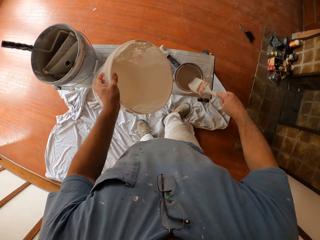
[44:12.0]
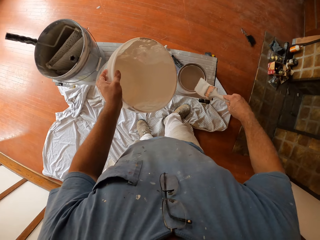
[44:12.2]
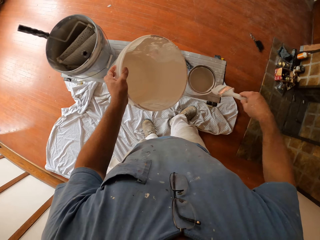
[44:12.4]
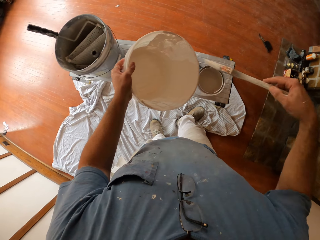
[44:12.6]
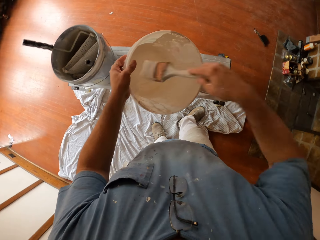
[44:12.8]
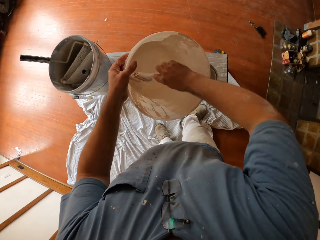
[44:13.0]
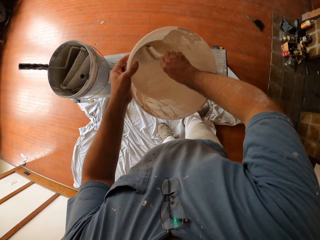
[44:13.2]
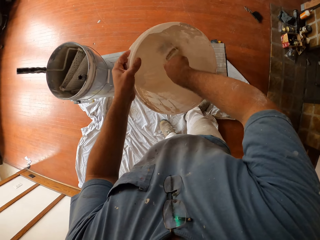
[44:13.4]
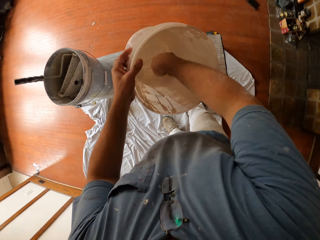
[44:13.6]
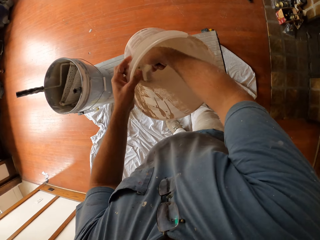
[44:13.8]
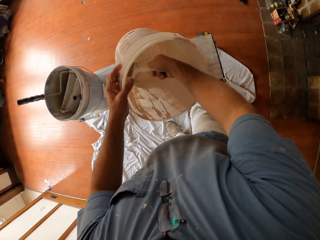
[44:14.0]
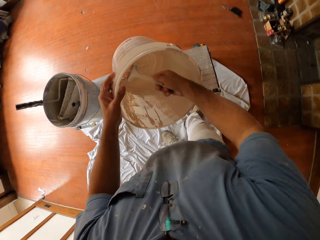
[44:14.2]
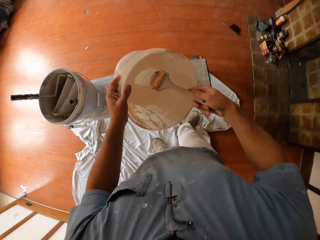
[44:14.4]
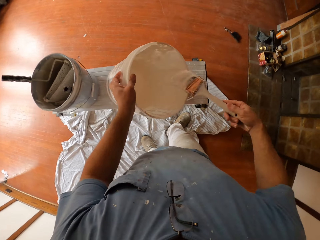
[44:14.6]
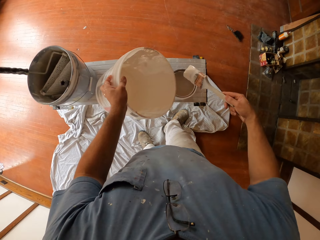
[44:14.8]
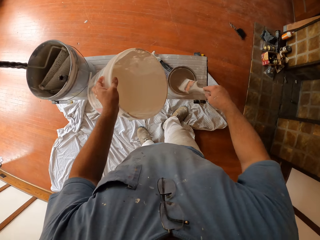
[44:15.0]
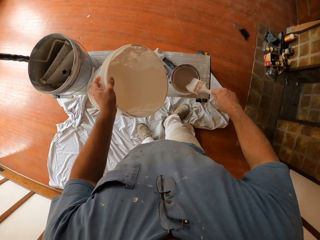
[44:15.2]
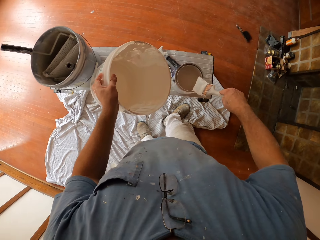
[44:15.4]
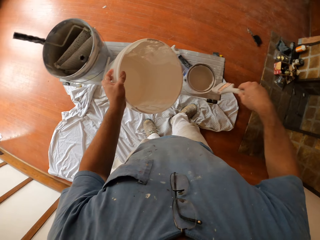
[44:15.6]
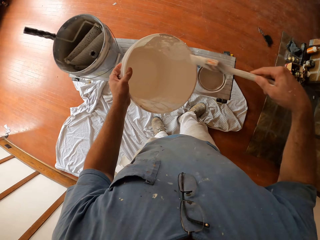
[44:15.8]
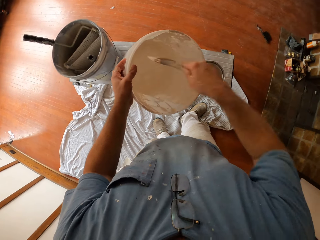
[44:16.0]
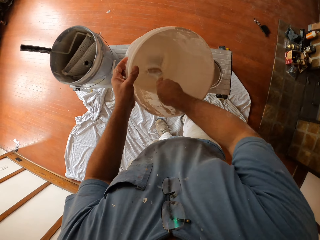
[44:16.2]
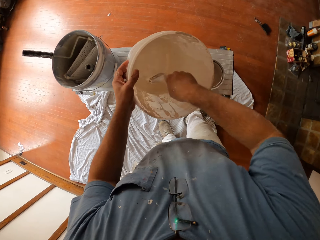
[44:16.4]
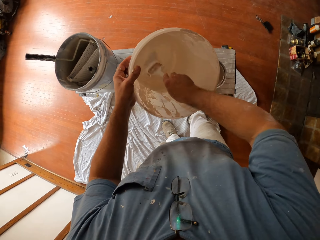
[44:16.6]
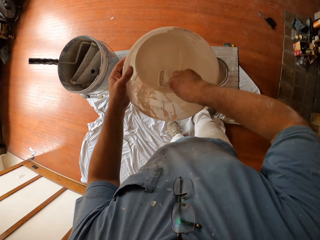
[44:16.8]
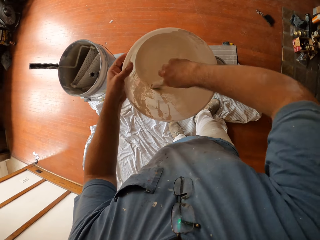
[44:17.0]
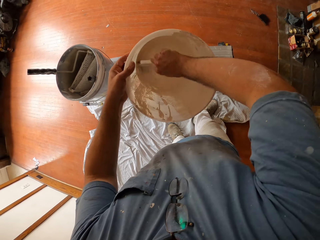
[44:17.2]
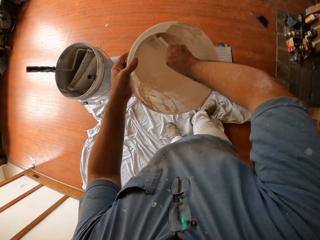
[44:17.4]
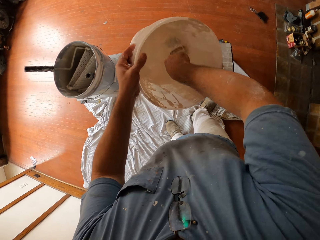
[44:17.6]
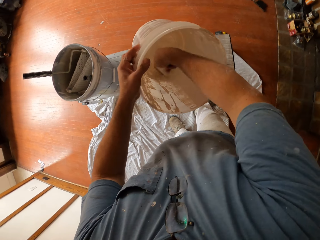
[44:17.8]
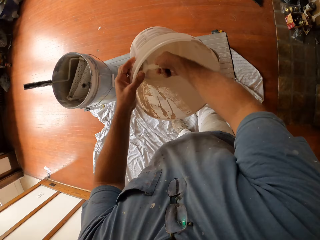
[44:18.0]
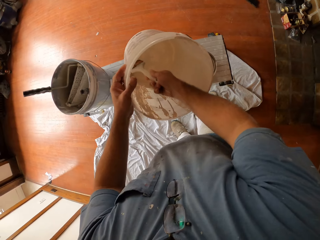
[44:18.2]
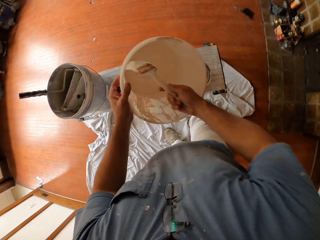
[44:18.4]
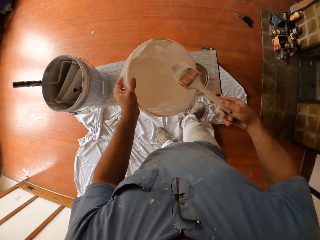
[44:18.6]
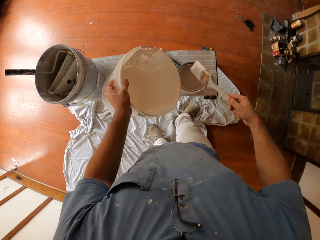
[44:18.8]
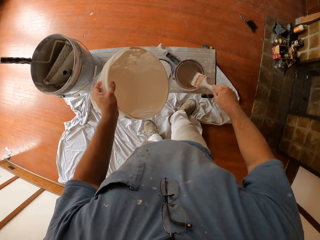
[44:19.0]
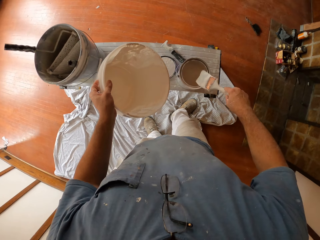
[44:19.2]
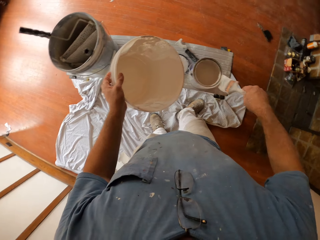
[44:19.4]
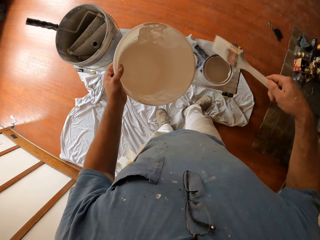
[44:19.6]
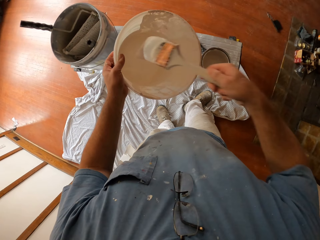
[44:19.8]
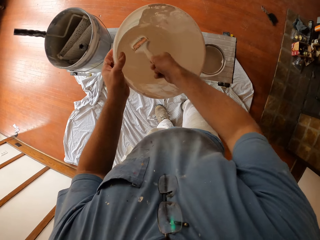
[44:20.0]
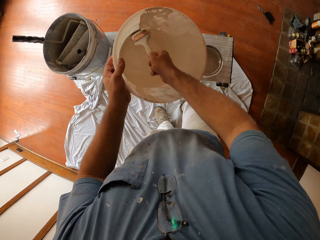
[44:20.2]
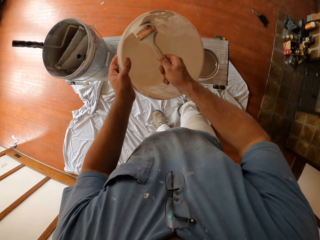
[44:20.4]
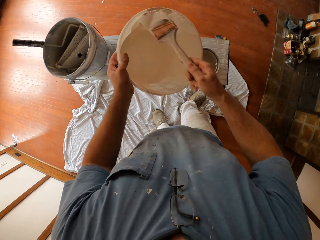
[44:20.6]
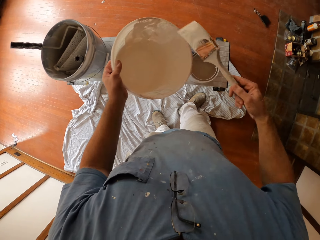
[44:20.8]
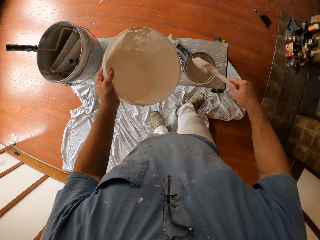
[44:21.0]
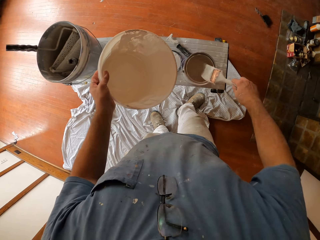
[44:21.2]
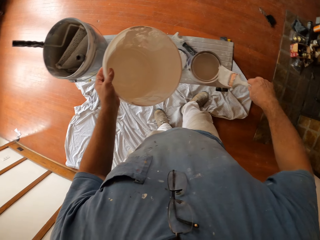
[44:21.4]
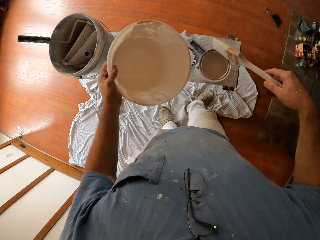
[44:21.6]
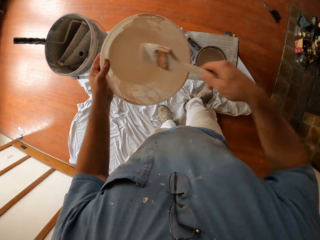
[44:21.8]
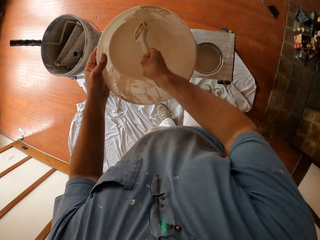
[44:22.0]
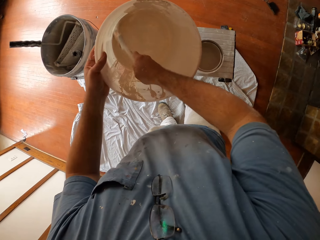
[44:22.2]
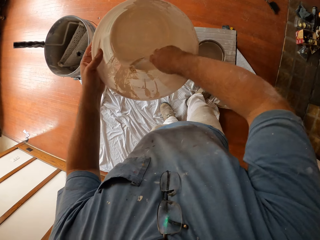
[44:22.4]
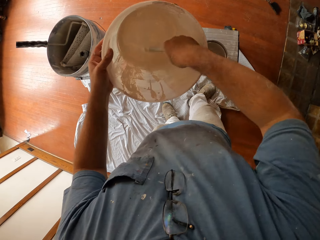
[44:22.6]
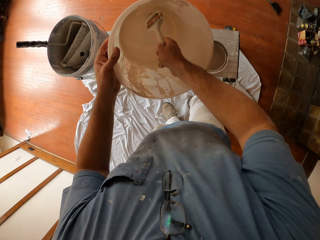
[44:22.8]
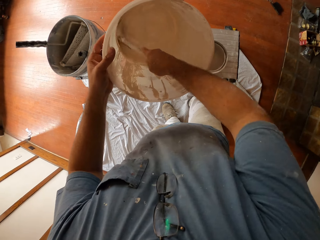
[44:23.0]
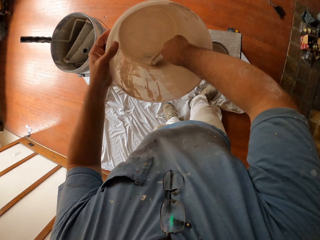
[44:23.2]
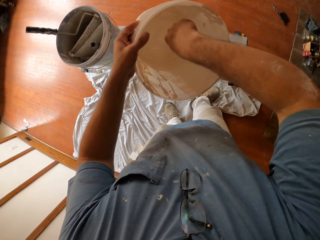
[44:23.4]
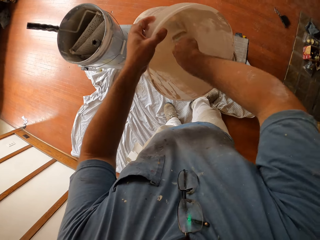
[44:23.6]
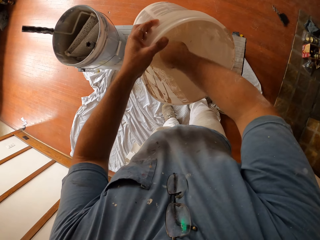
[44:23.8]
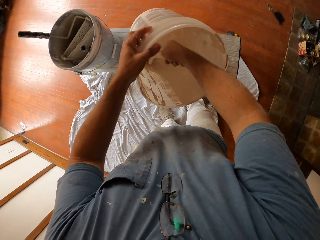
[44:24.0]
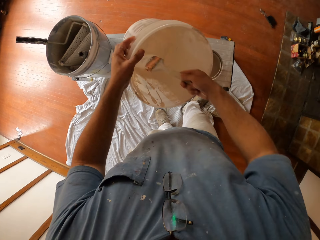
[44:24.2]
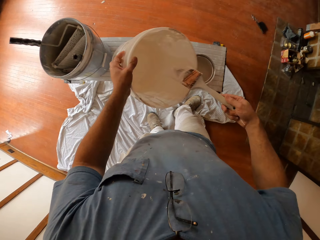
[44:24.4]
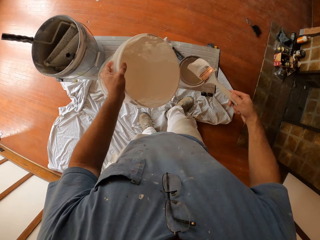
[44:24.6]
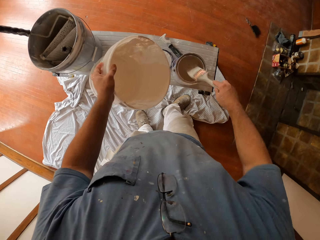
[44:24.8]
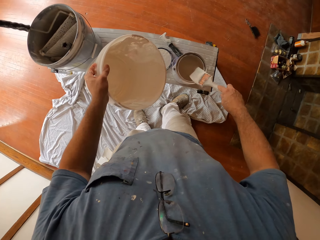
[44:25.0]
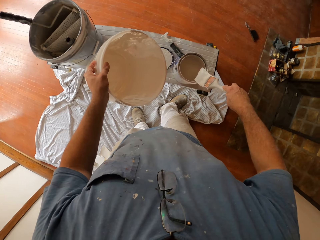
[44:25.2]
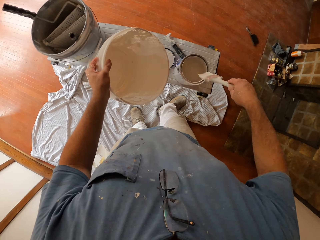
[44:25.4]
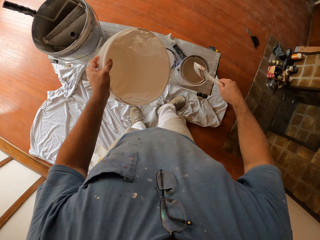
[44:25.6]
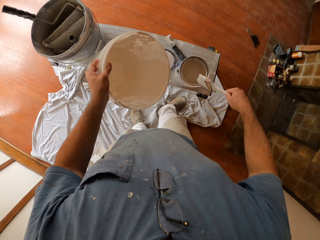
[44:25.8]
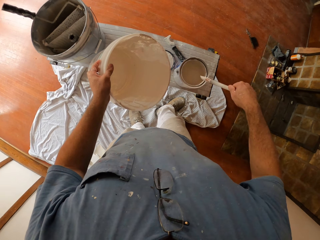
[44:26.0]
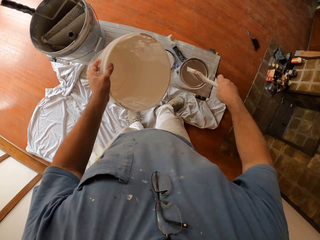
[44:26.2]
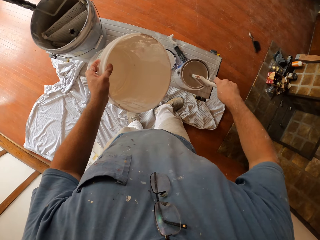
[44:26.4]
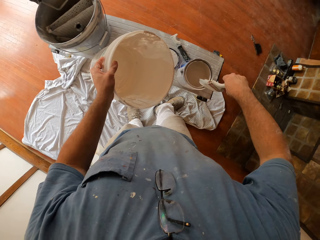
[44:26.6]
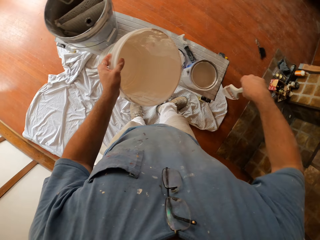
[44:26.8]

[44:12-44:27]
The camera wearer wipes the paint brush on the brim of the paint bucket on the table. They scoop paint out of the paint bucket with the paint brush. They wipe the paint brush on the brim of the paint bucket on the table. They scoop paint out of the paint bucket with the paint brush. They wipe the paint brush on the brim of the paint bucket on the table. They scoop paint out of the paint bucket with the paint brush. They wipe the paint brush on the brim of the paint bucket on the table. They scoop paint out of the paint bucket with the paint brush. They wipe the paint brush on the brim of the paint bucket on the table.

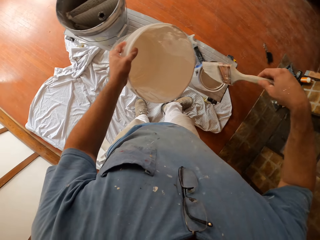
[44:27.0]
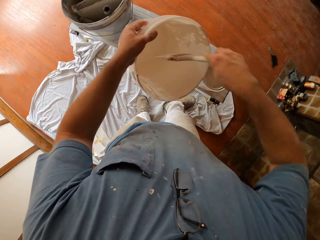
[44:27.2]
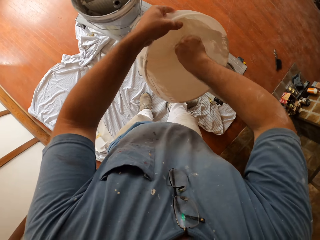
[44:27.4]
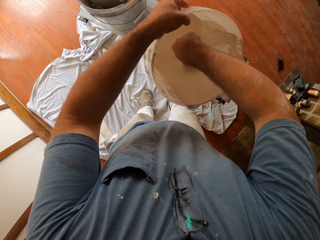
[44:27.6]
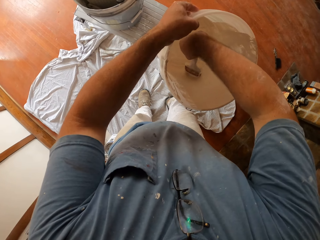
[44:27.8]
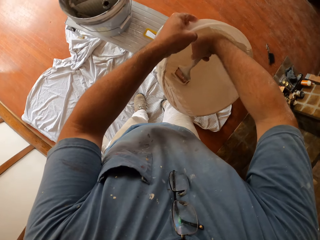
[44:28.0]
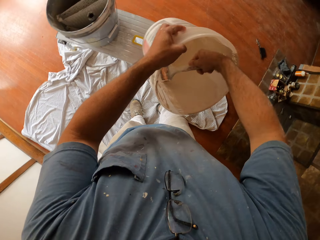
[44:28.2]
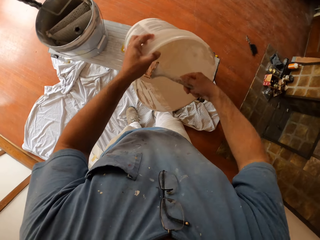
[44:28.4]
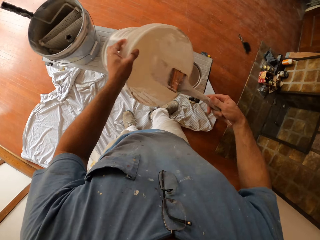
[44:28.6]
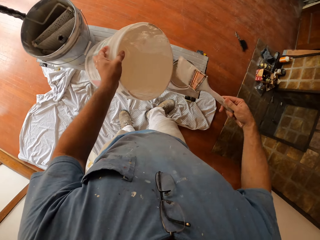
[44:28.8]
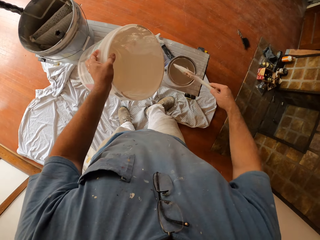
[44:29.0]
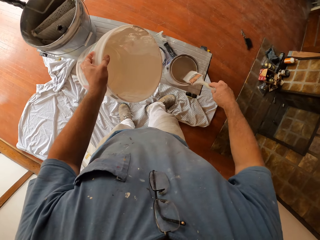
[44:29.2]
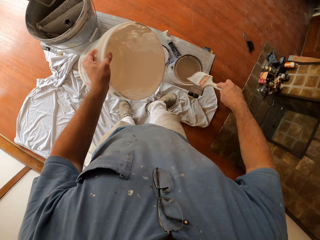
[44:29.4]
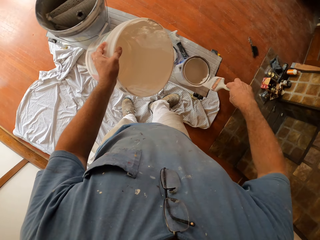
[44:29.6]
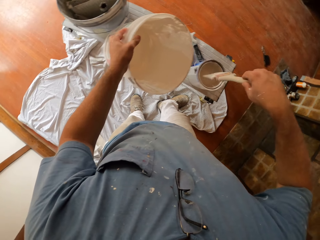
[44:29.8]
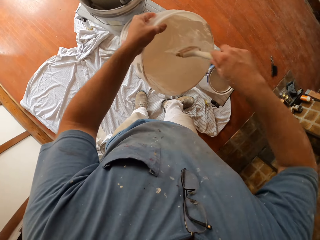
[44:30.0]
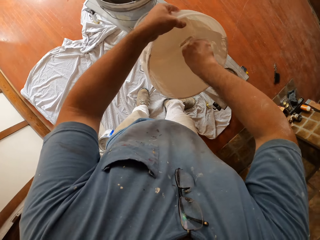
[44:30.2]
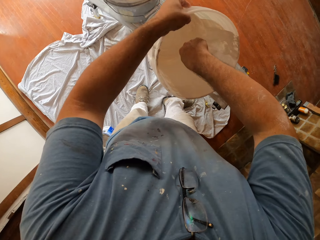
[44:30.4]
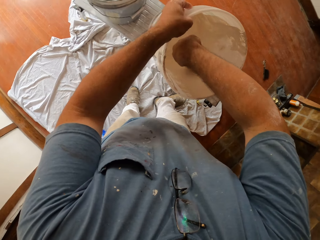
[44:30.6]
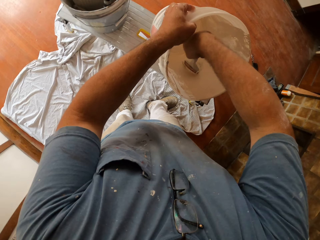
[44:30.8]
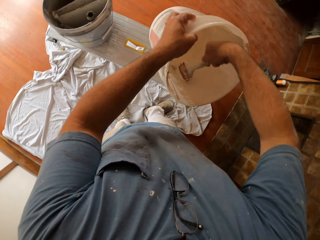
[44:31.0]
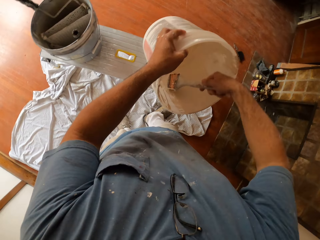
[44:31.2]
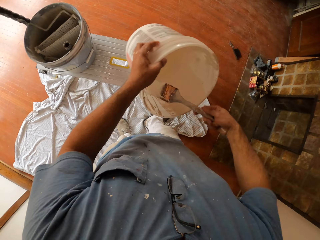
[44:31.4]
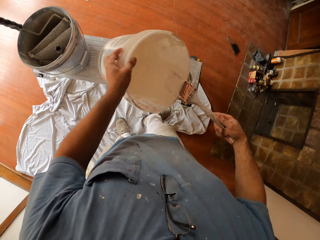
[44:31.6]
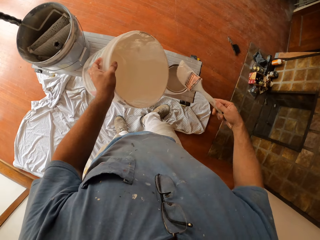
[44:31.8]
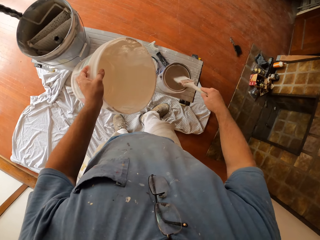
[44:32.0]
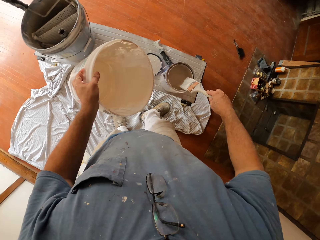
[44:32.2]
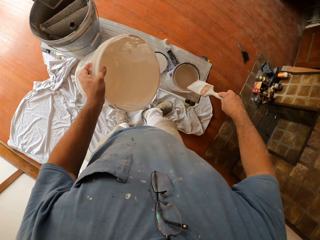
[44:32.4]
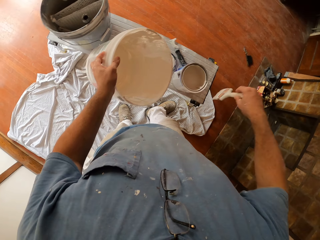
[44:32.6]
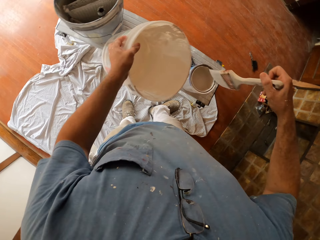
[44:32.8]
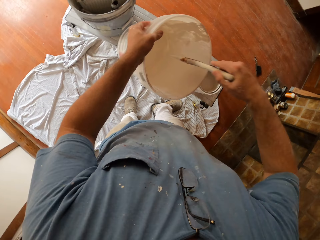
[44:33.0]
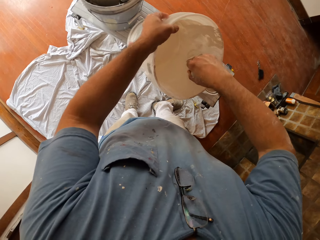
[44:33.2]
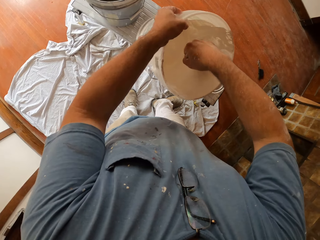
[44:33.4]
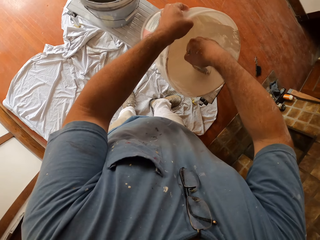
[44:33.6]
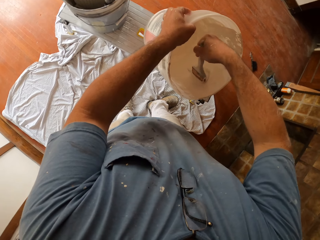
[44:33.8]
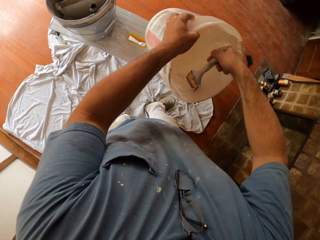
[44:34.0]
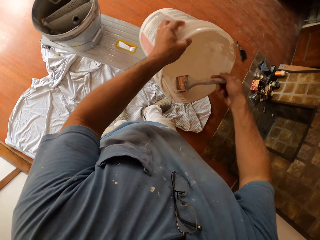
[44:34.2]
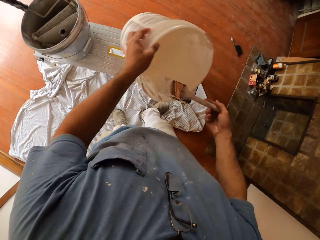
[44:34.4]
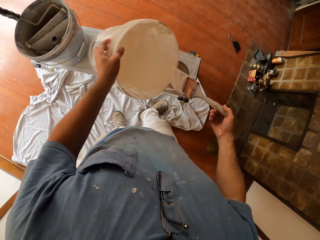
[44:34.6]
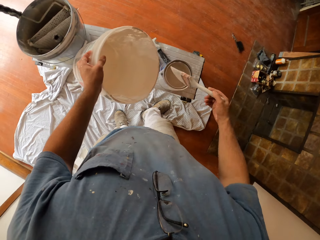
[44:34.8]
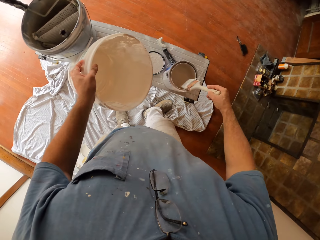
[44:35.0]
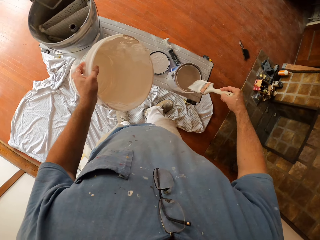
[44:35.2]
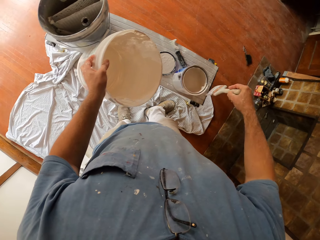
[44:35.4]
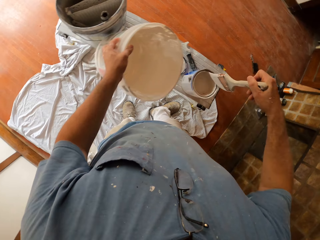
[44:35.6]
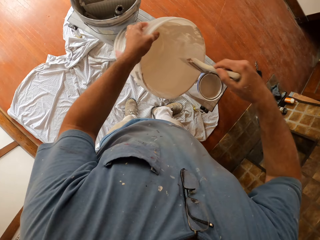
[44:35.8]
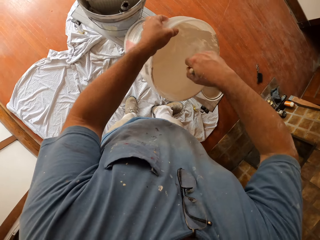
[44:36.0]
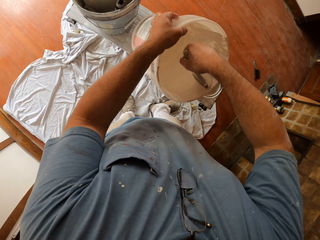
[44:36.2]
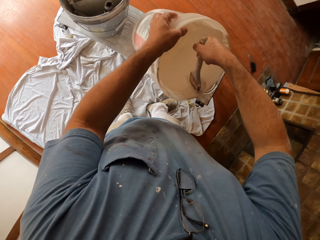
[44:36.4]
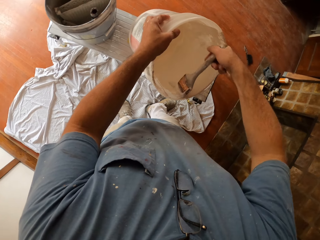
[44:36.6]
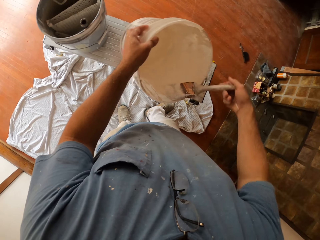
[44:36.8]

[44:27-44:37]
The camera wearer scoops paint out of the paint bucket with a paint brush. They wipe the paint brush on the brim of the paint bucket on the table. They scoop paint out of the paint bucket with the paint brush. They wipe the paint brush on the brim of the paint bucket on the table. They scoop paint out of the paint bucket with the paint brush. They wipe the paint brush on the brim of the paint bucket on the table. They scoop paint out of the paint bucket with the paint brush.
